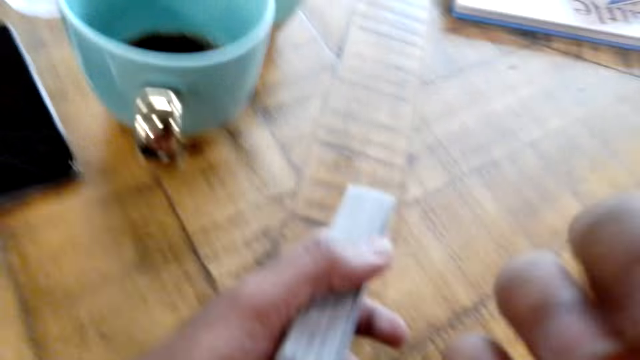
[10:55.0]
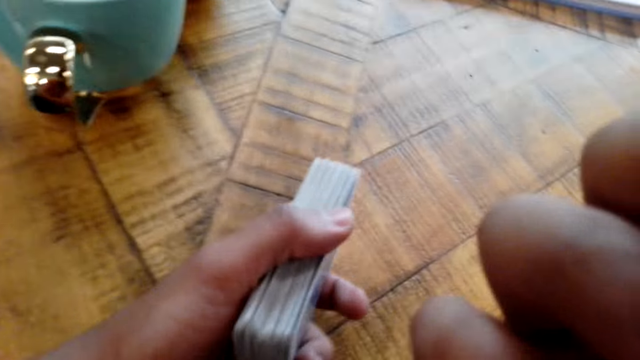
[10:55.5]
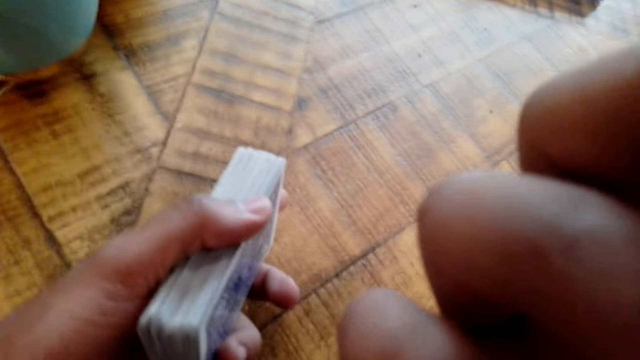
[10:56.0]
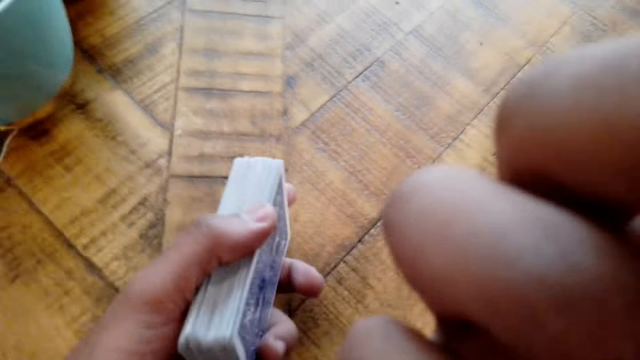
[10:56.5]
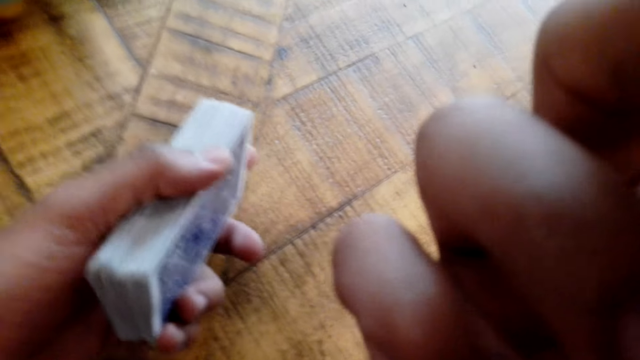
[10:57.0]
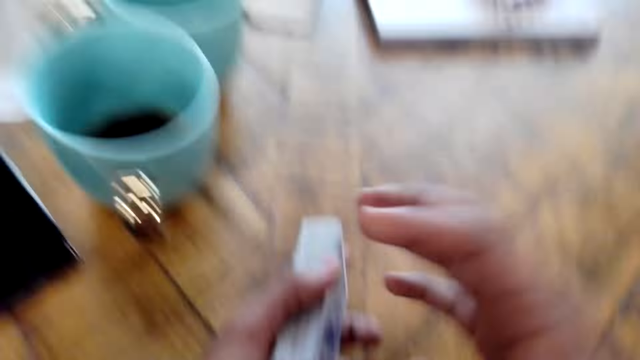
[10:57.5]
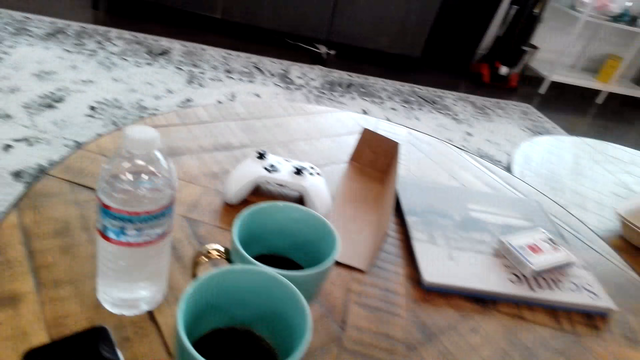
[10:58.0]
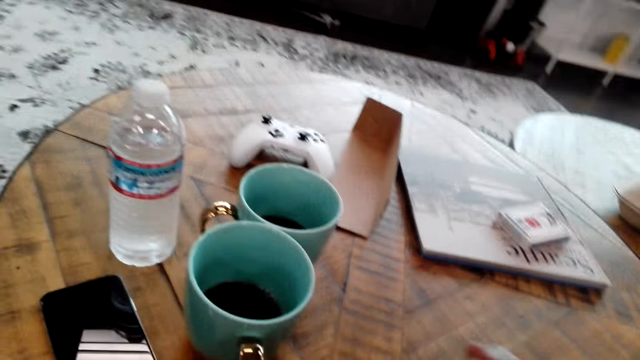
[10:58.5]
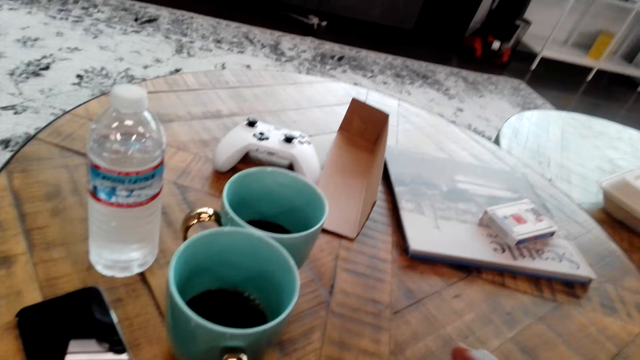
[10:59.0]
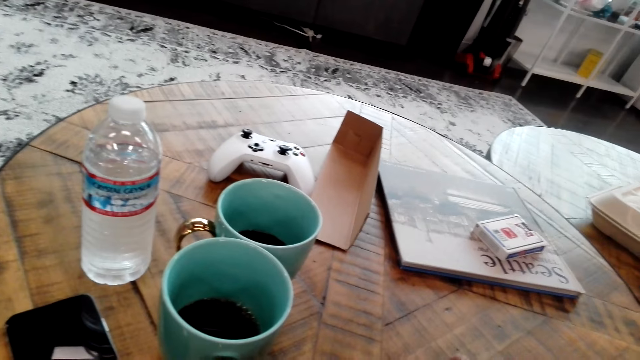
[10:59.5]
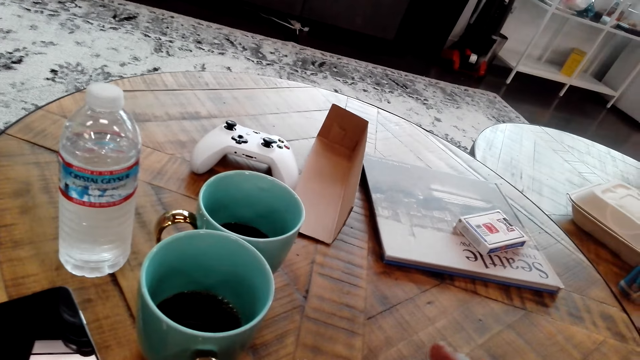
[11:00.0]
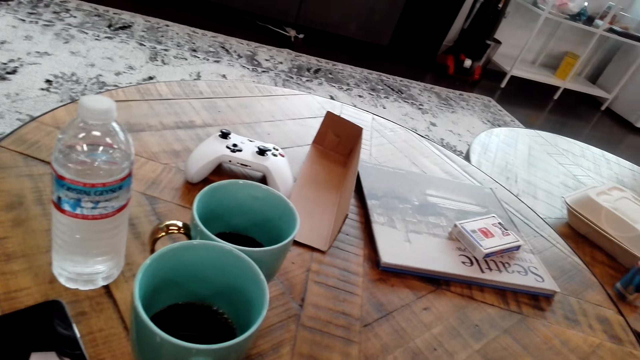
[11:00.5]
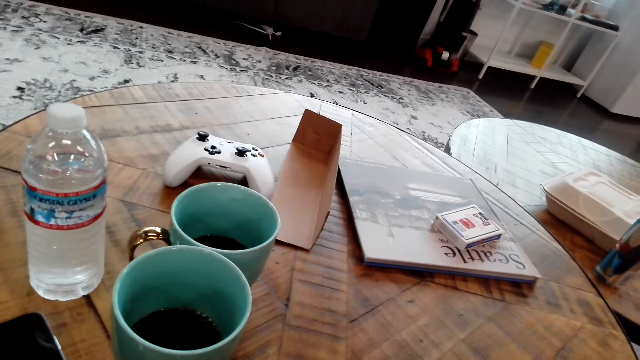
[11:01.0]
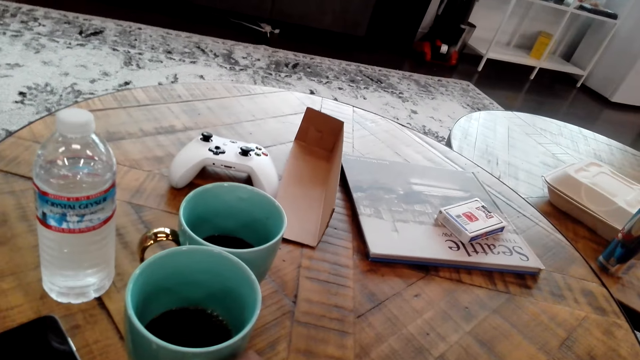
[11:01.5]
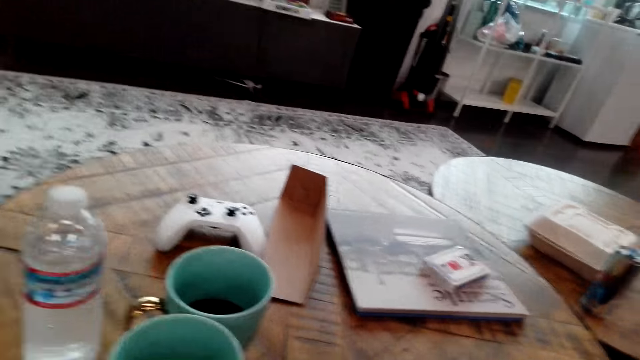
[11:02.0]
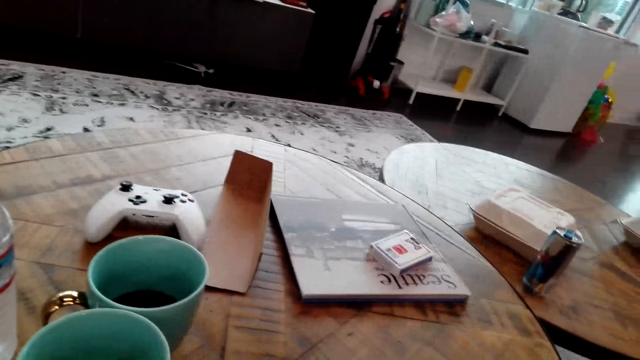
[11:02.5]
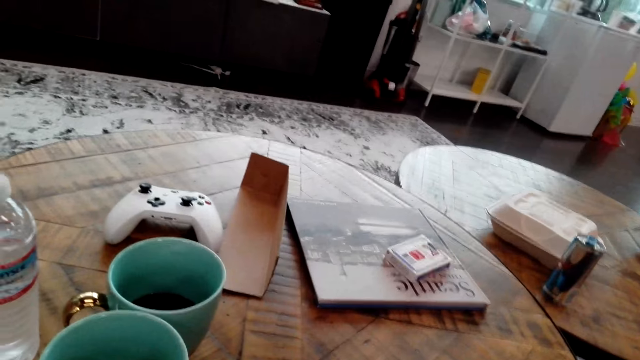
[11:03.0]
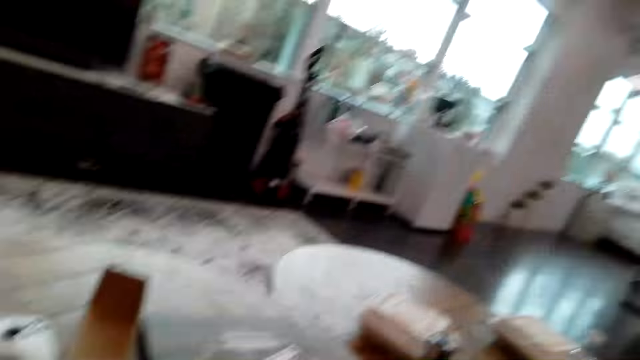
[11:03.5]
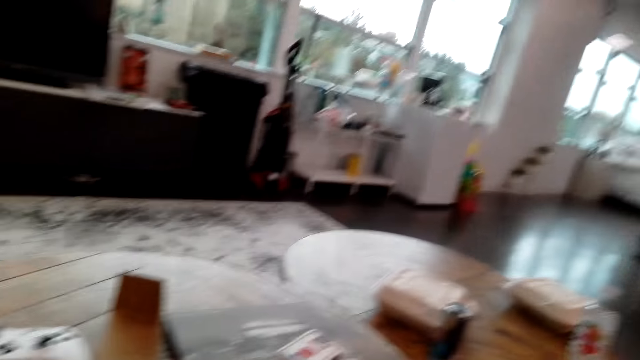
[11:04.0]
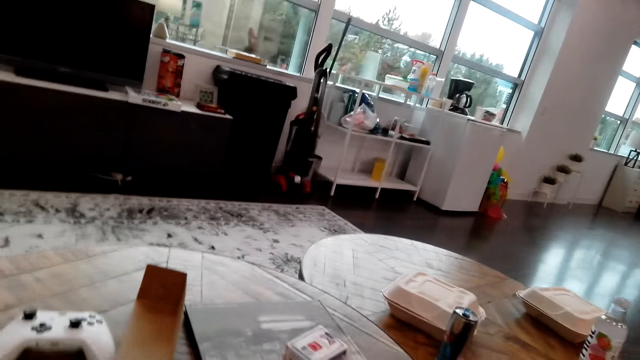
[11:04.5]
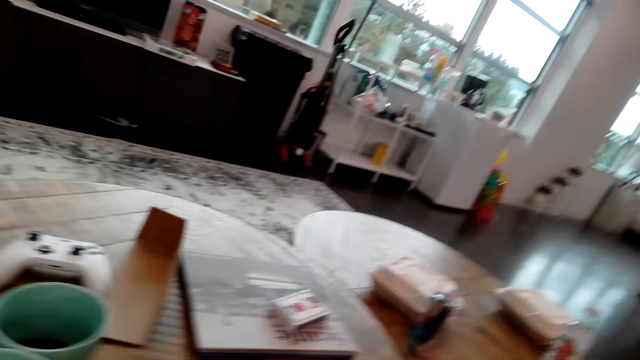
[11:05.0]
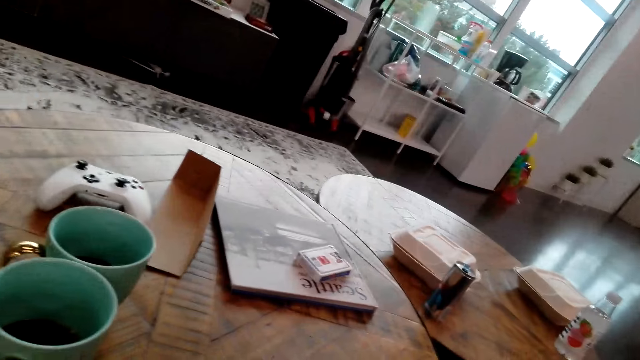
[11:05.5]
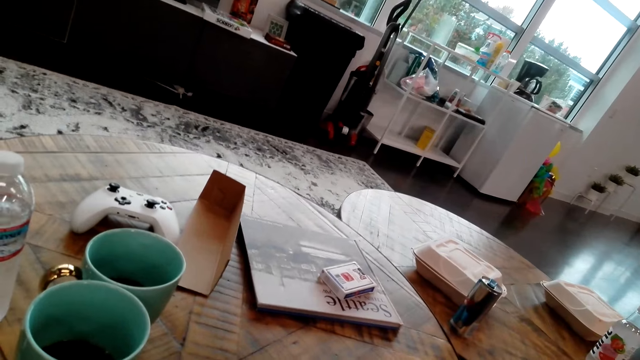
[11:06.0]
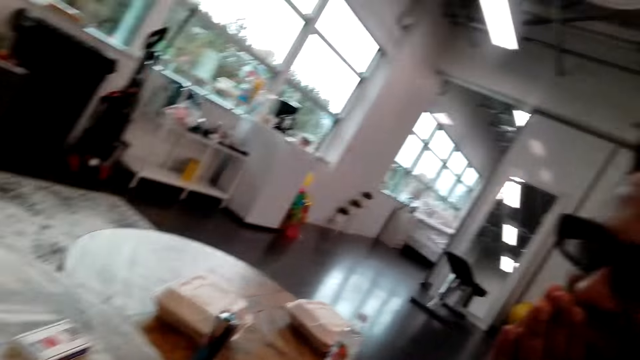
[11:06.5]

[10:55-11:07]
The camera wearer wipes his face. He holds a card. He looks around. He looks around again.

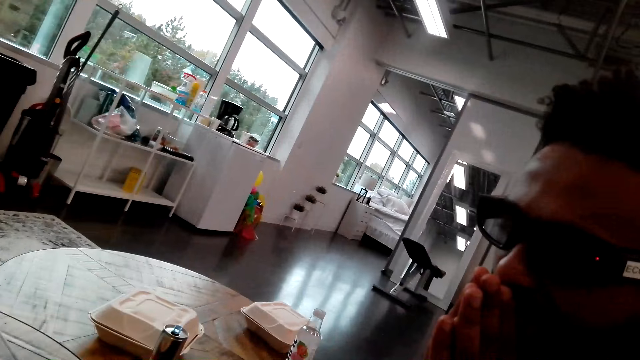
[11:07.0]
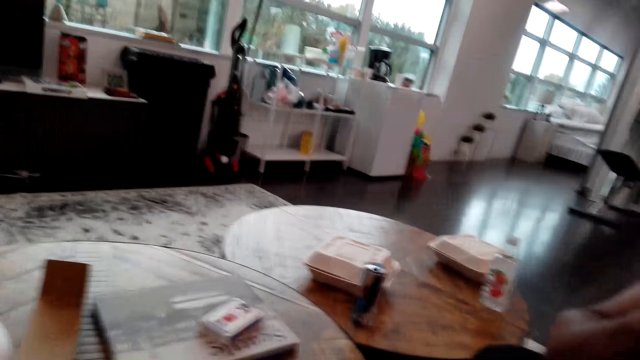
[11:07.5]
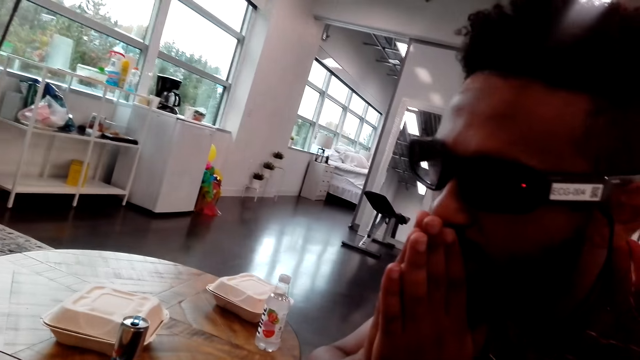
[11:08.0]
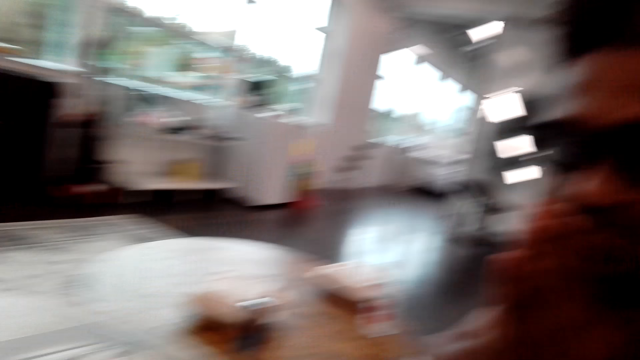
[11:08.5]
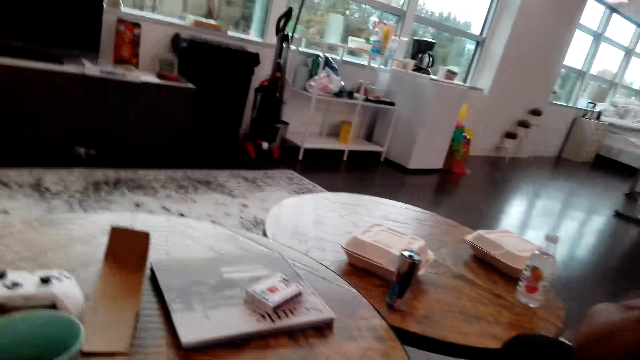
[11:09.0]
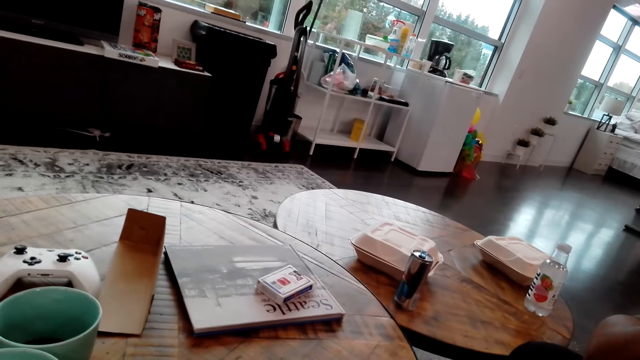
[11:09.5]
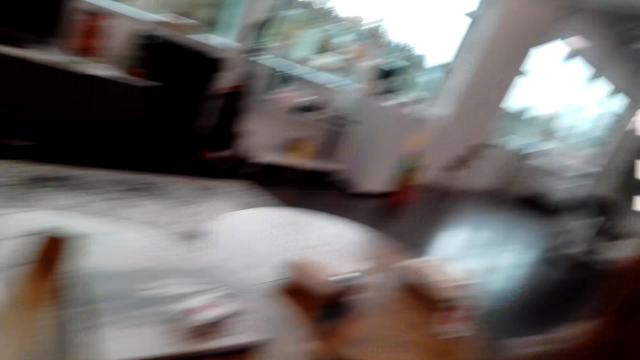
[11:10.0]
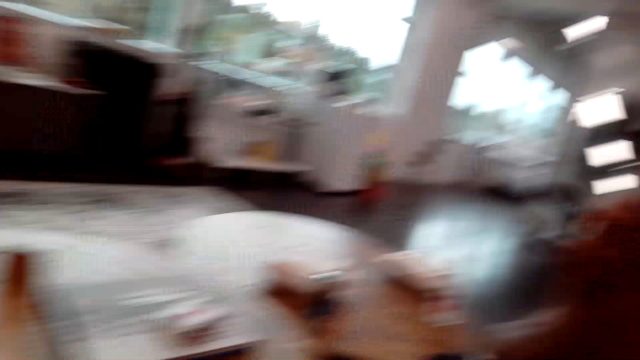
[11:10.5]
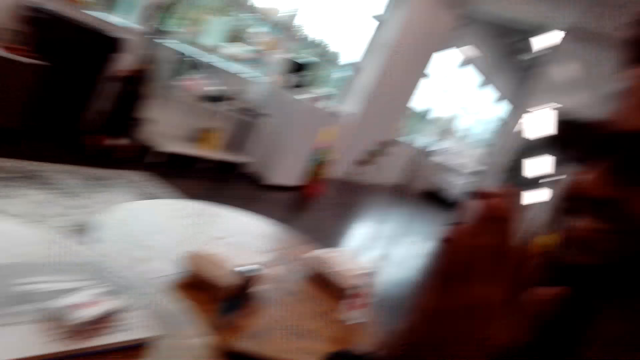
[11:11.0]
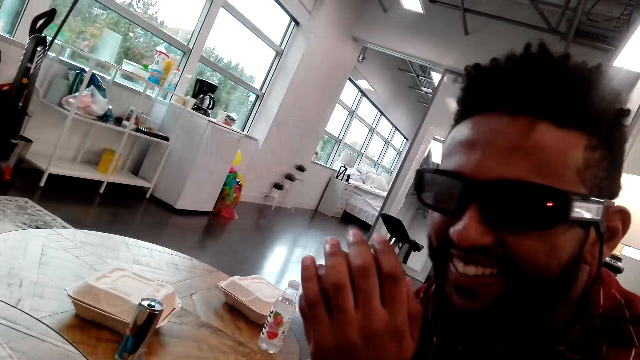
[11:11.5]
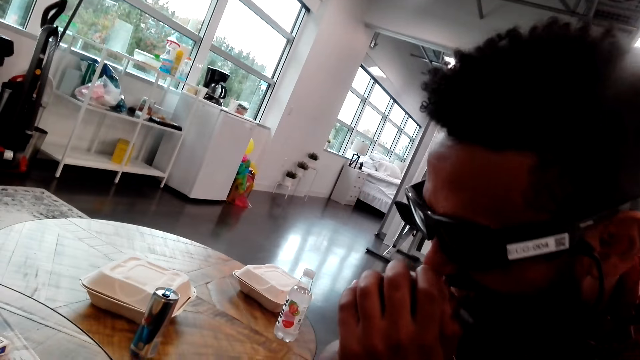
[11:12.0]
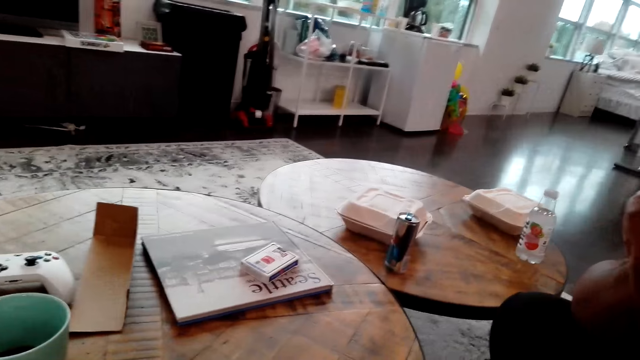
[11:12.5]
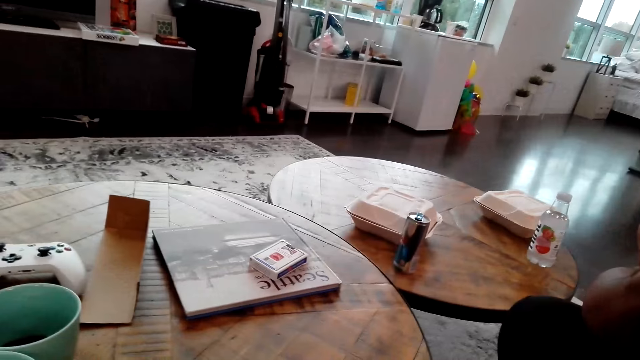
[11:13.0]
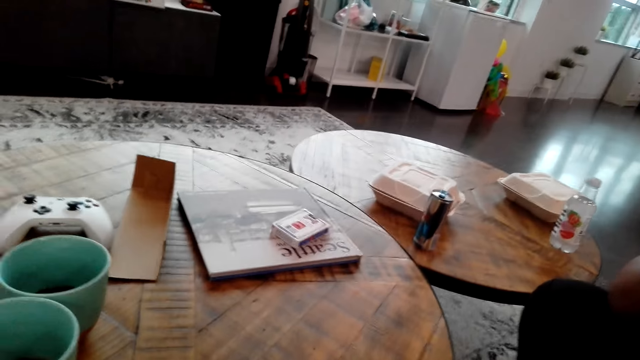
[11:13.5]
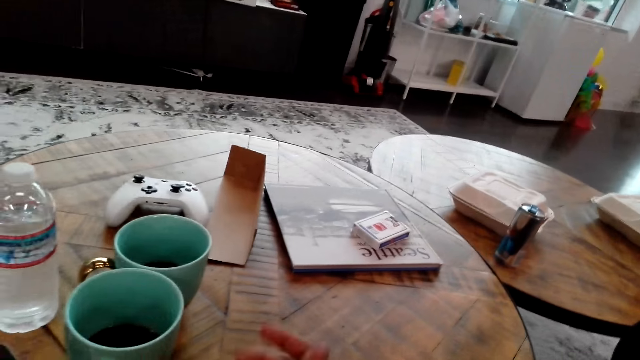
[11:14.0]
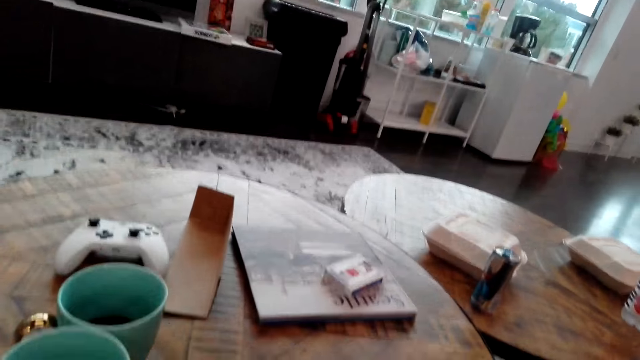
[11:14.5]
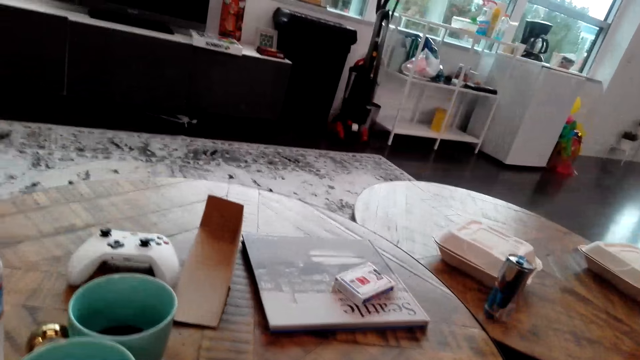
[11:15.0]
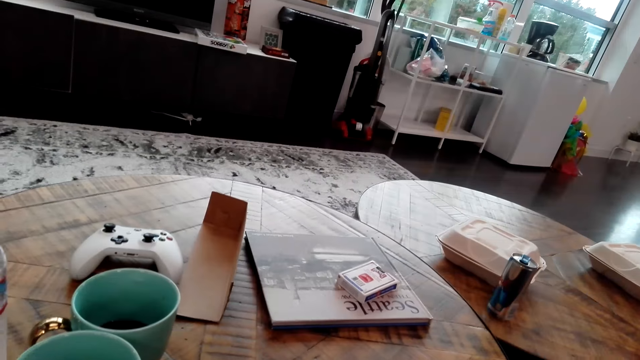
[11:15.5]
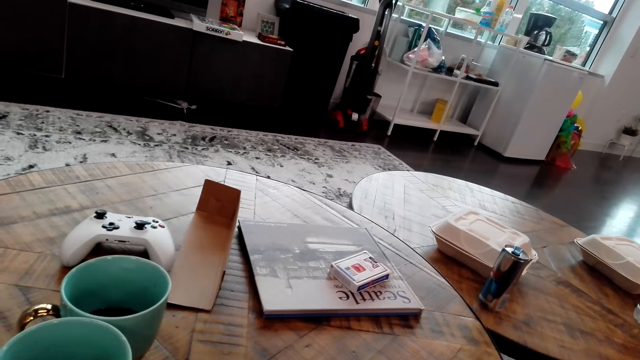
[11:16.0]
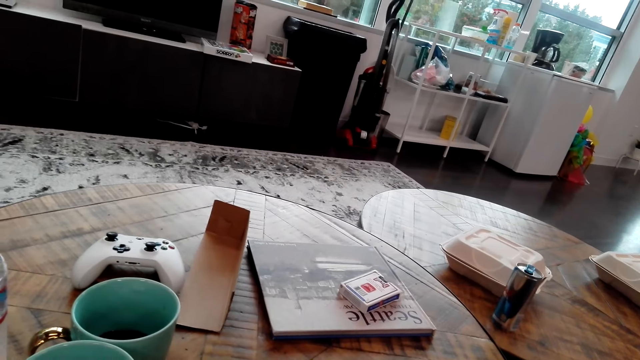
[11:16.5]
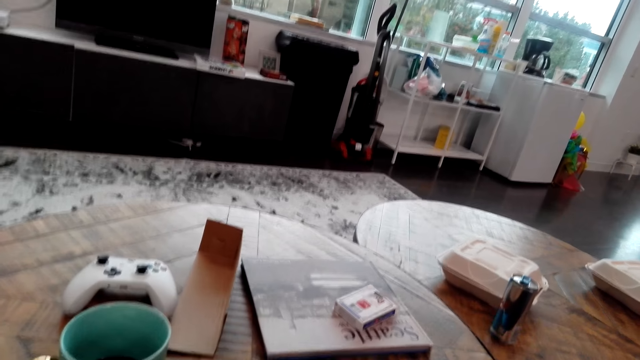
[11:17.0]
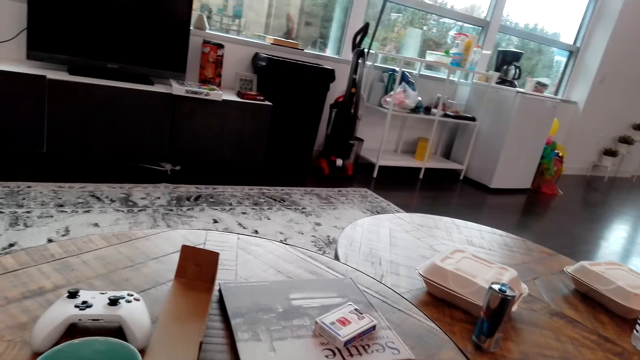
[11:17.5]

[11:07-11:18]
The camera wearer looks at a person.
